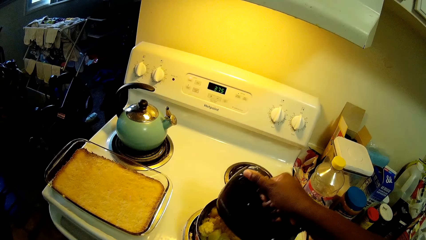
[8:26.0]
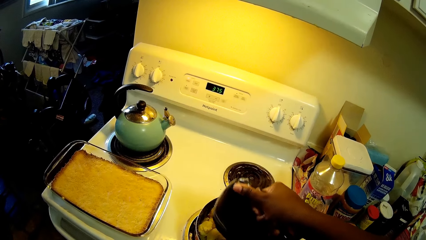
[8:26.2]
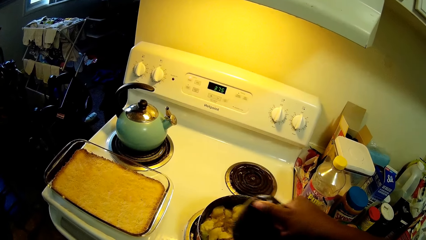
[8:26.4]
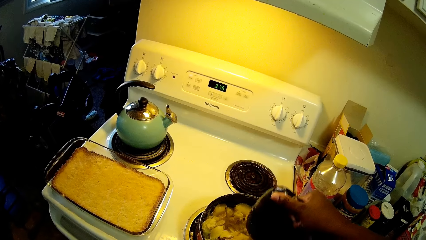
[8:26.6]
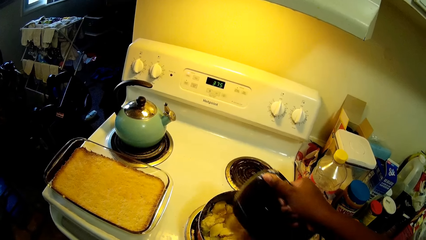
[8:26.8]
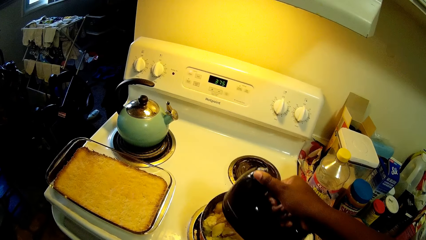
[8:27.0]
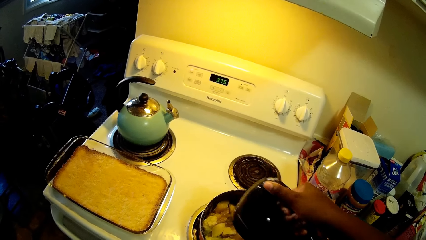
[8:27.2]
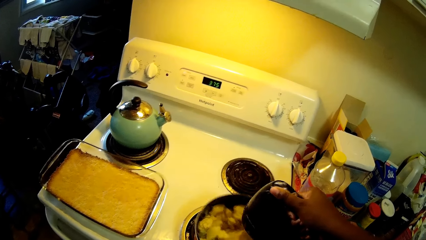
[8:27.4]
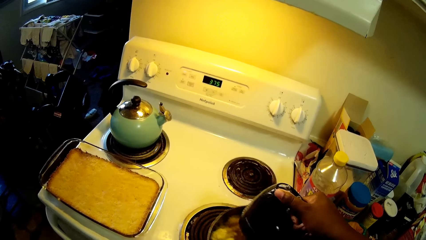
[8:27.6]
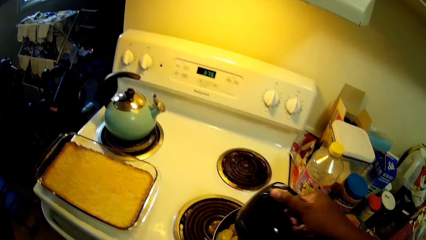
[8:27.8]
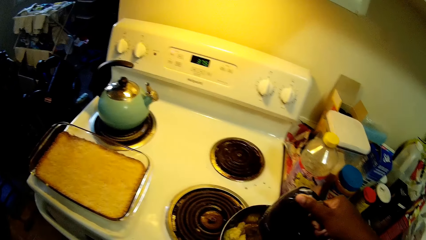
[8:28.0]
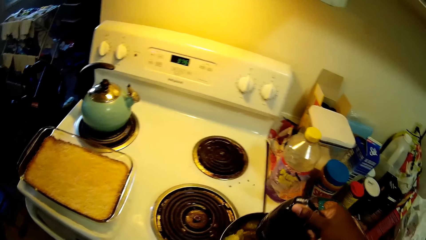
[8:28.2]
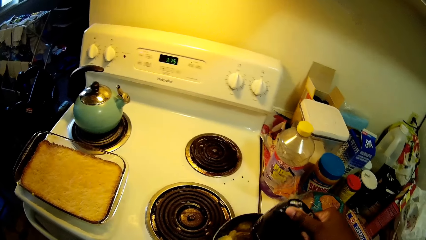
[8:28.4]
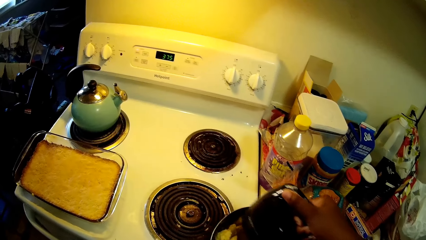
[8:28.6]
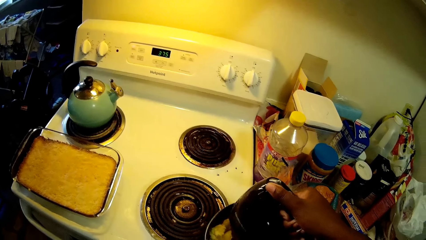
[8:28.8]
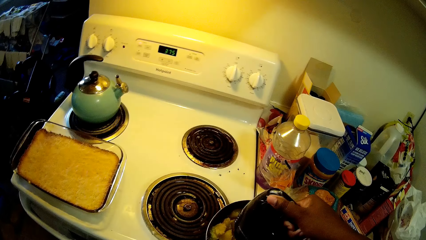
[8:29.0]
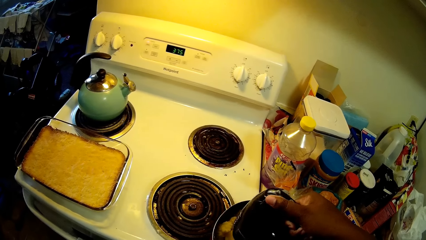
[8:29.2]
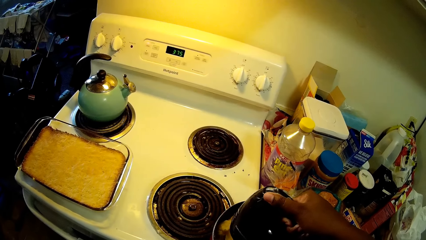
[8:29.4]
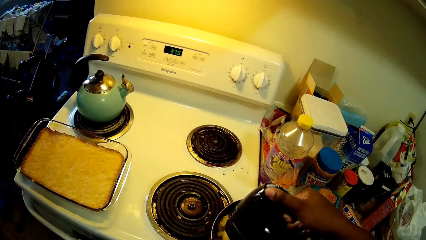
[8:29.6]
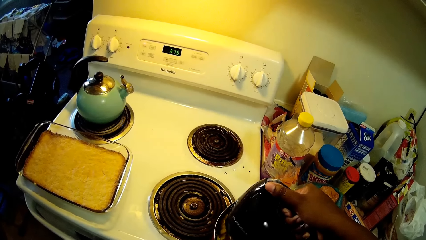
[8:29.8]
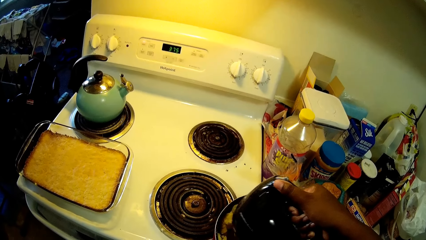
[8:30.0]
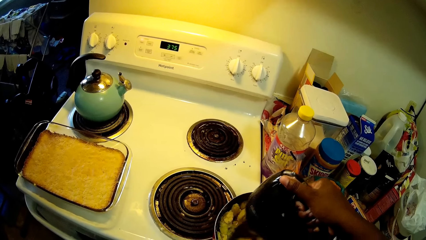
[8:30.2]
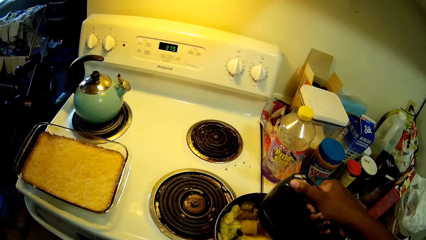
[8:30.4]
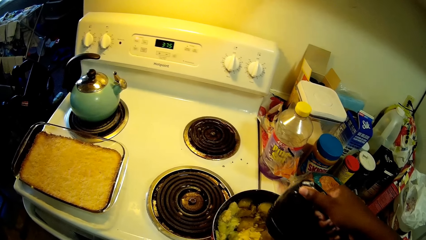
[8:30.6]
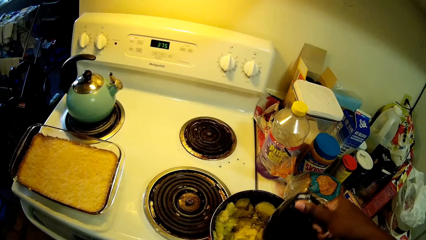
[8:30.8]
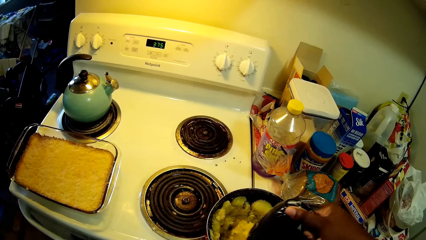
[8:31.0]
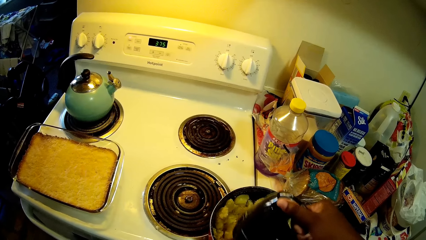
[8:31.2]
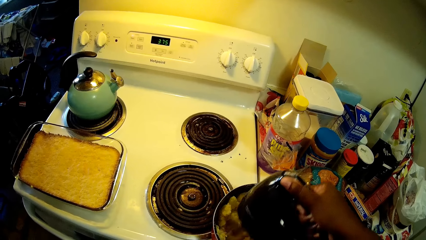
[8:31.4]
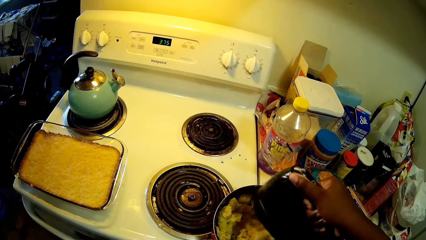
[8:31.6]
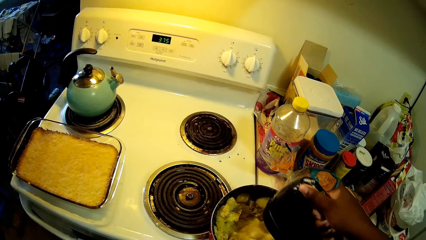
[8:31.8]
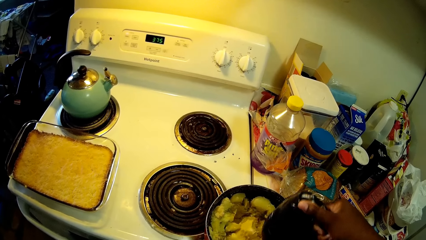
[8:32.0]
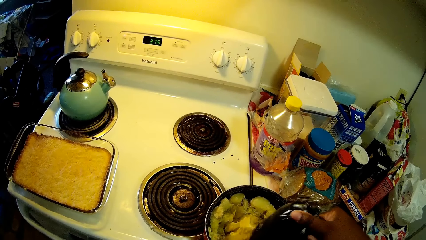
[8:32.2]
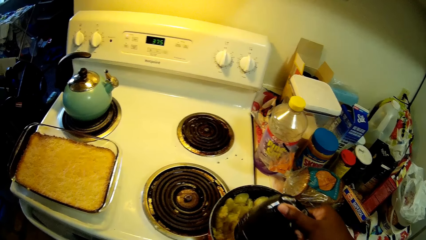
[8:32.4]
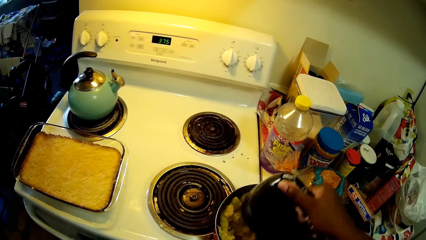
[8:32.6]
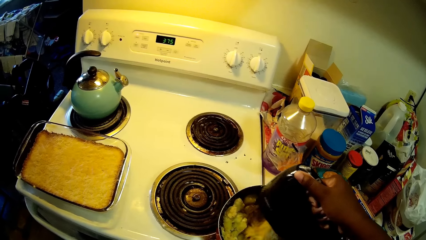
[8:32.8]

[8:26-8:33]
The camera wearer moves the pot off the stove with the pot handle in her left hand.

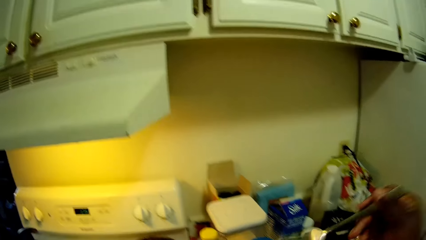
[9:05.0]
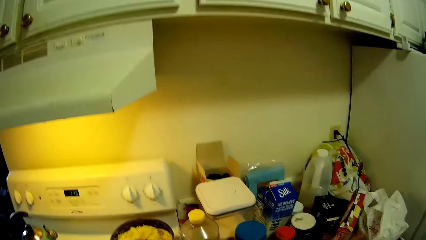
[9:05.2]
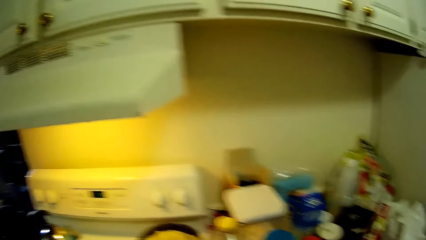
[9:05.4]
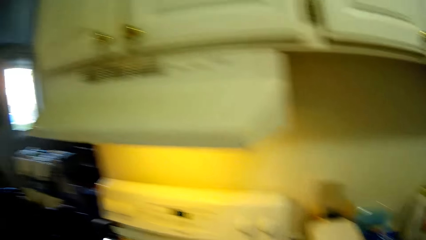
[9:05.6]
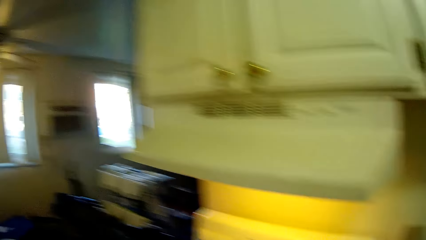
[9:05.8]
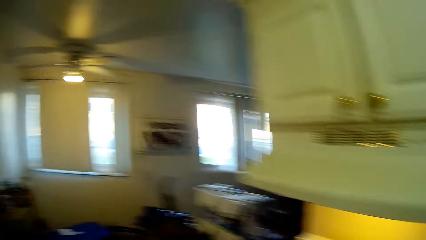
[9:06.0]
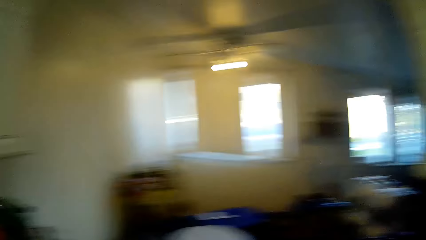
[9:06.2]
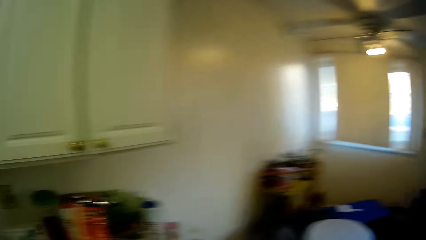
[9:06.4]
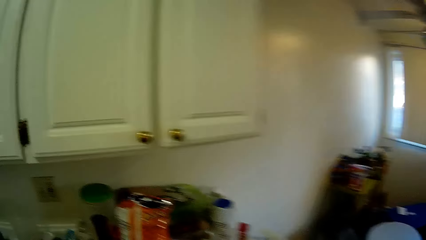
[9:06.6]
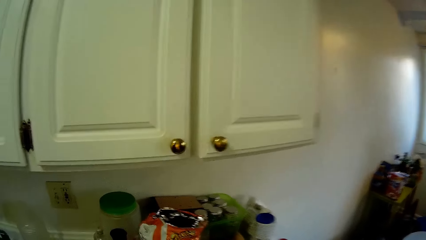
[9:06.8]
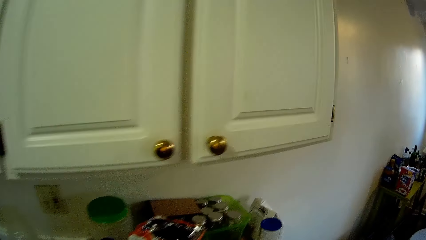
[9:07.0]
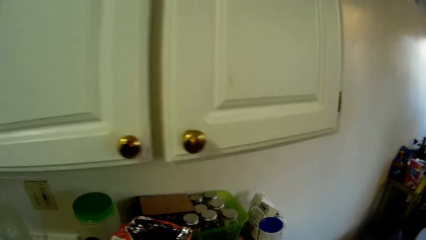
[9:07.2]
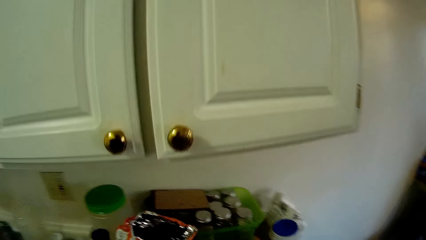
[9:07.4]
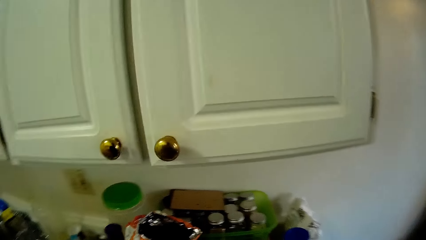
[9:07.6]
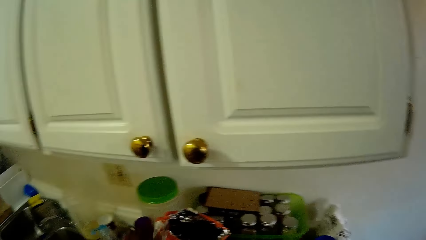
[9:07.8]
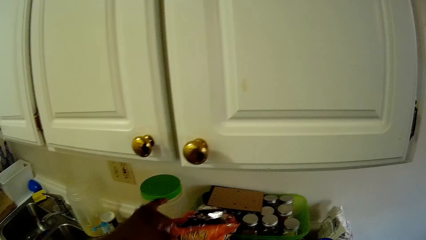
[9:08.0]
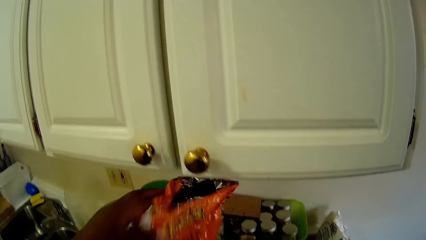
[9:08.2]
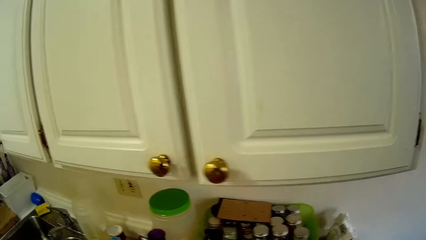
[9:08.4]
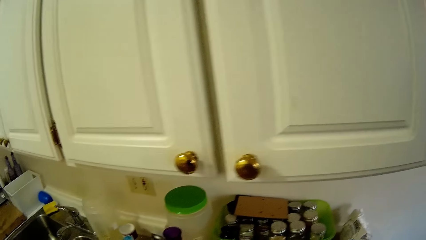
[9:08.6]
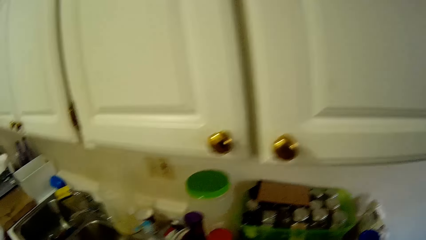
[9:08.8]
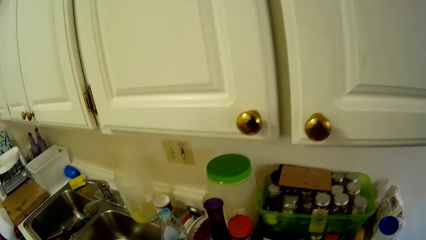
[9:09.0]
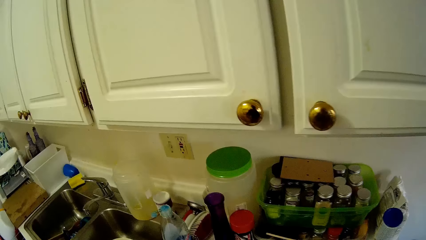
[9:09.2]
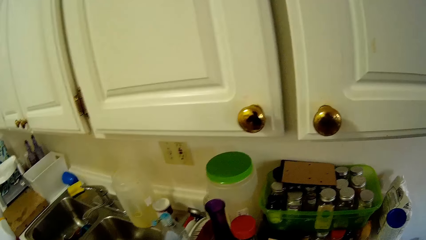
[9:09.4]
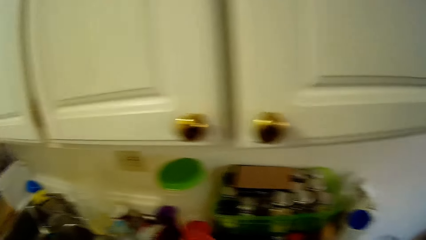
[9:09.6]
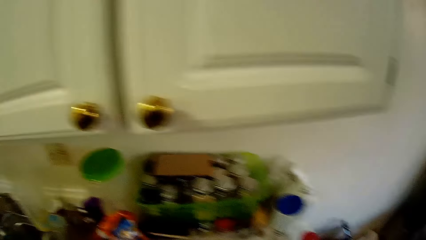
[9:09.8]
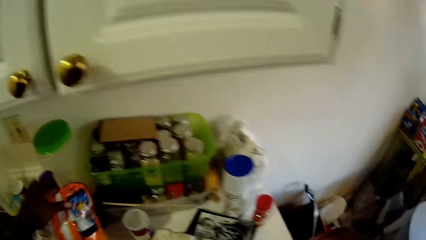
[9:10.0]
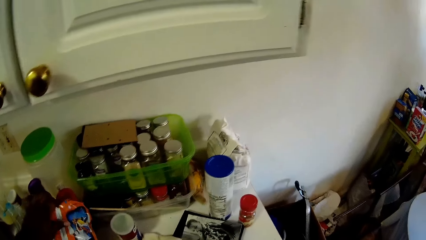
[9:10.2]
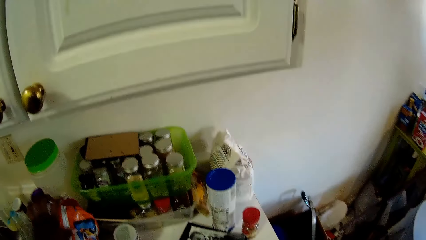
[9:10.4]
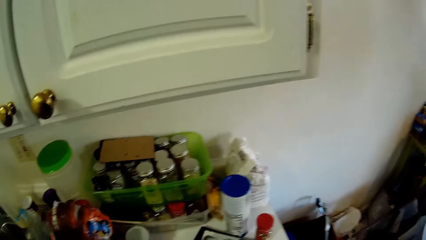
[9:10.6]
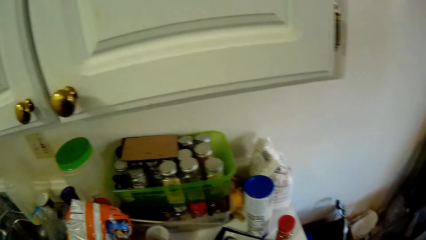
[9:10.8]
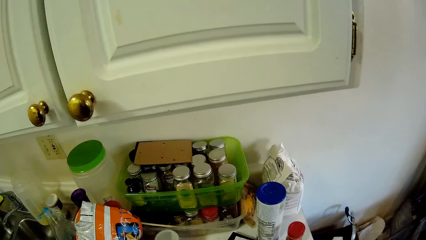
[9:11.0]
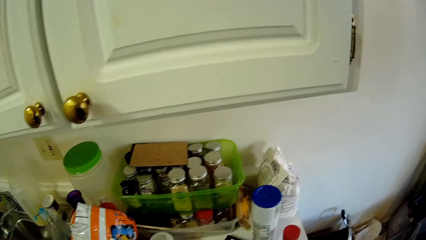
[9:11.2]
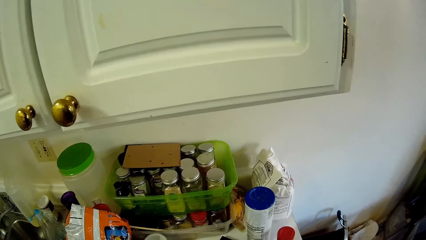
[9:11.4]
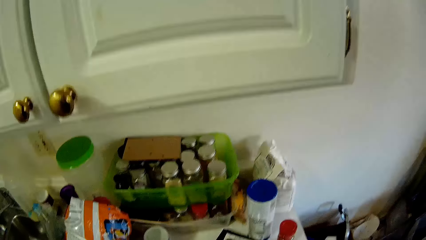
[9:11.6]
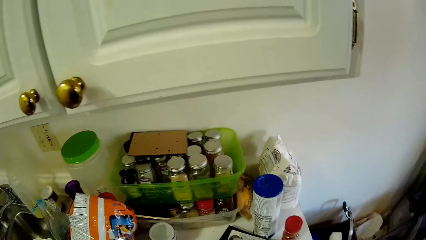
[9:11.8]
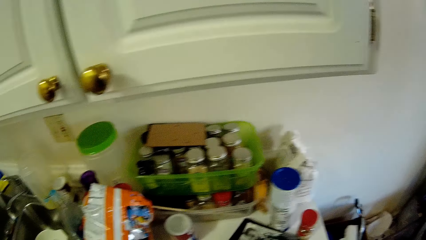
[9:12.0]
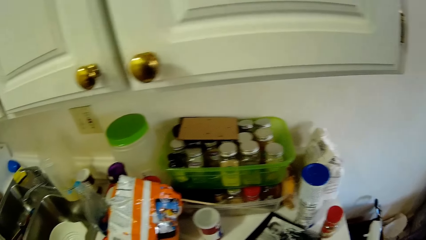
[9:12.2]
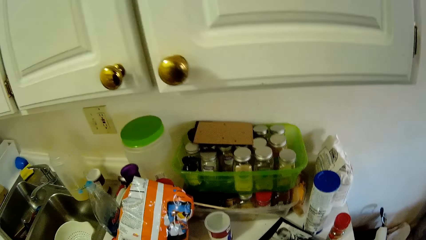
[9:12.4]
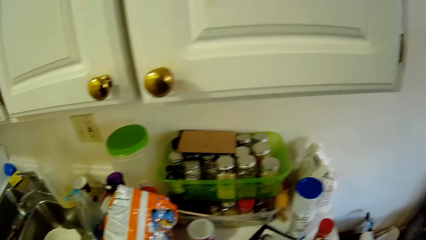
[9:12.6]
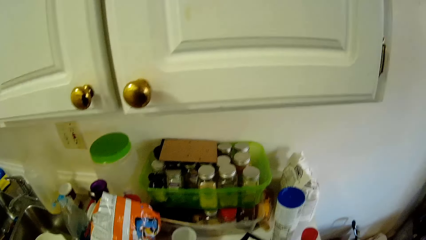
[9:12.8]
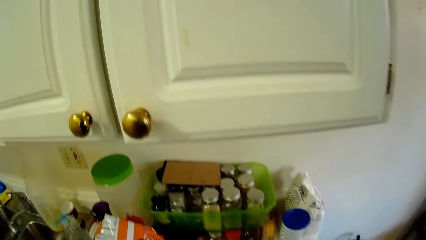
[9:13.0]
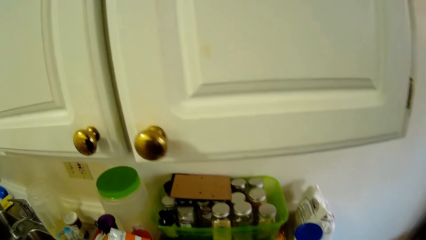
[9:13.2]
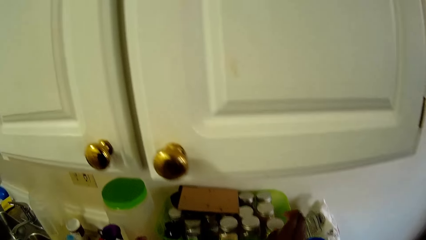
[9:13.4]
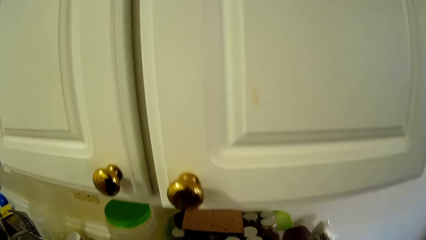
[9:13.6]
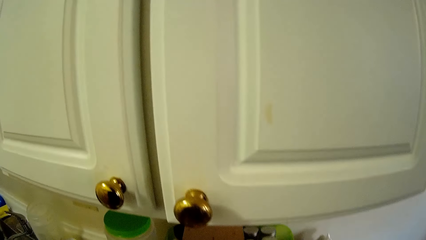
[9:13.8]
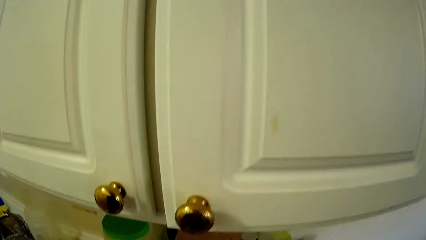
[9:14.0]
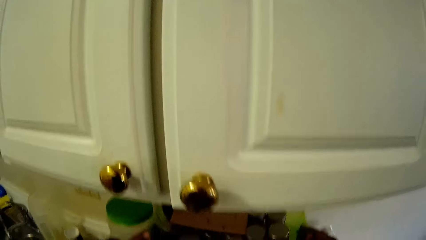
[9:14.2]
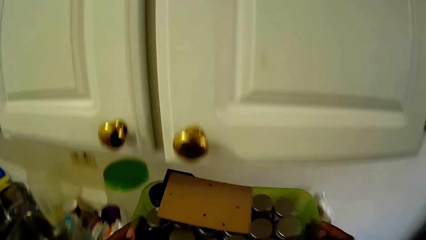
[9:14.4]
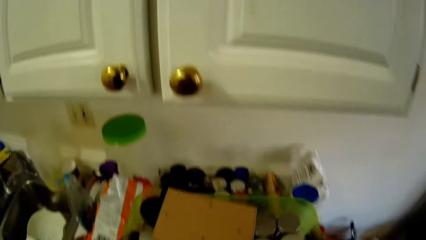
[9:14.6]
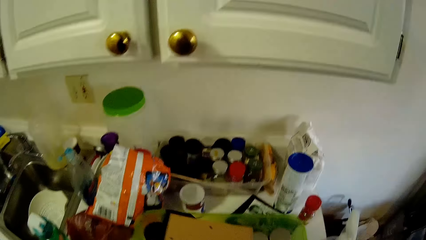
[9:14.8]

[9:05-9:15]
The camera wearer walks around the kitchen. She picks up a pack of chips on the countertop with her left hand. She places the pack of chips on the countertop with her left hand. She looks around the kitchen. She picks up a green container from the top of a container on the countertop with both hands.
